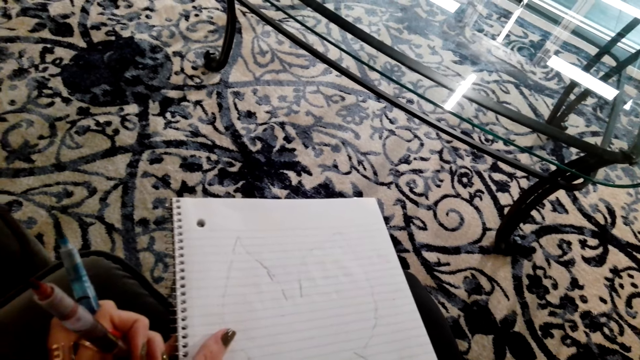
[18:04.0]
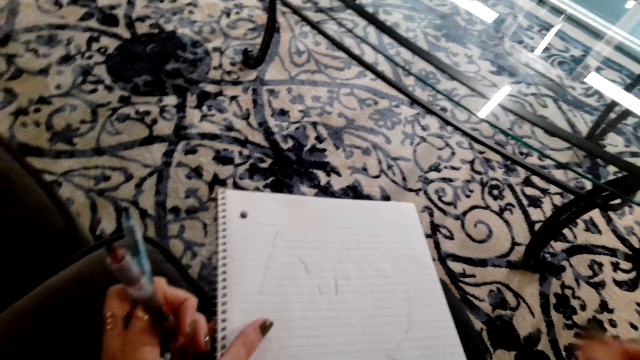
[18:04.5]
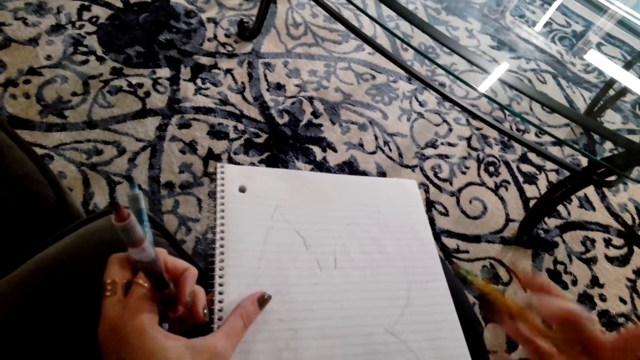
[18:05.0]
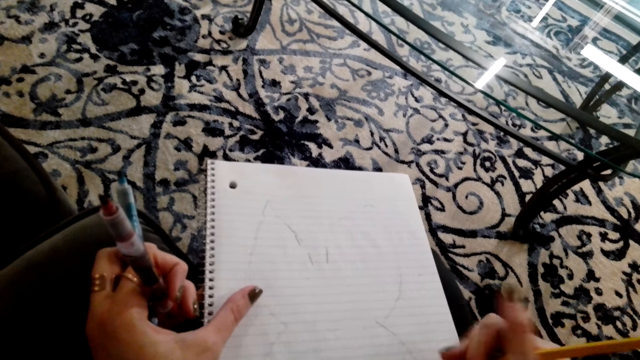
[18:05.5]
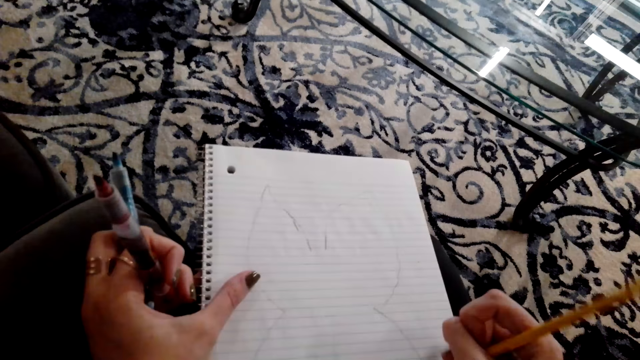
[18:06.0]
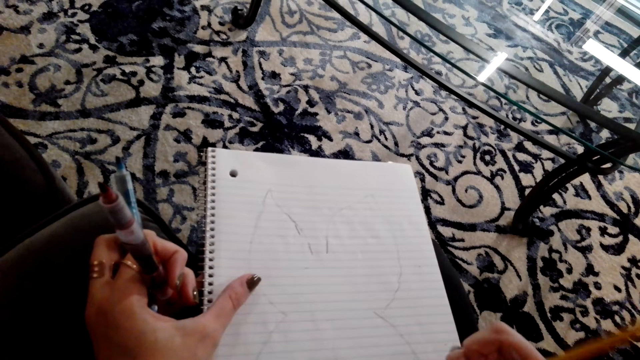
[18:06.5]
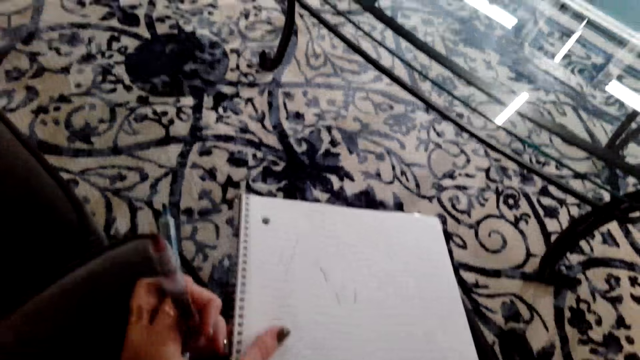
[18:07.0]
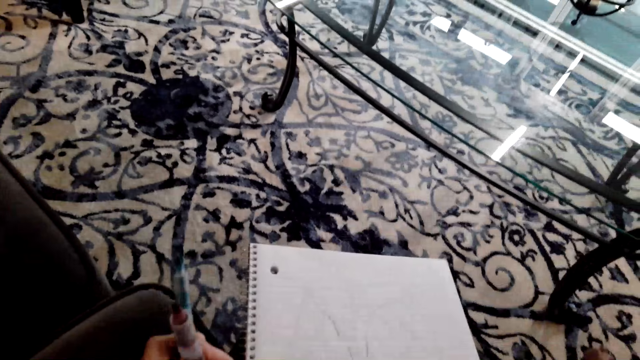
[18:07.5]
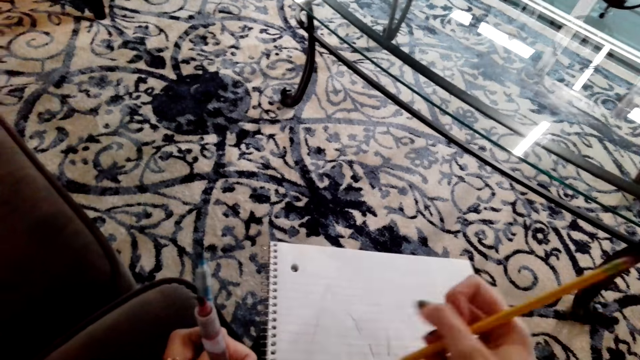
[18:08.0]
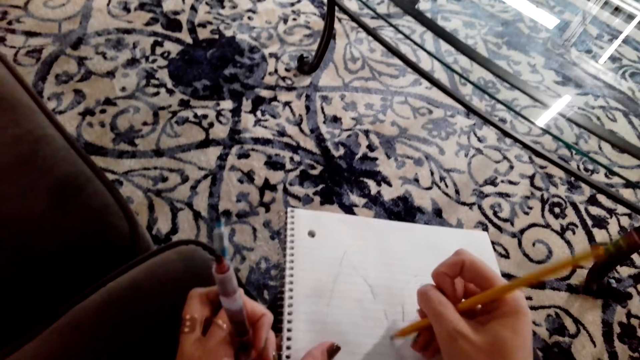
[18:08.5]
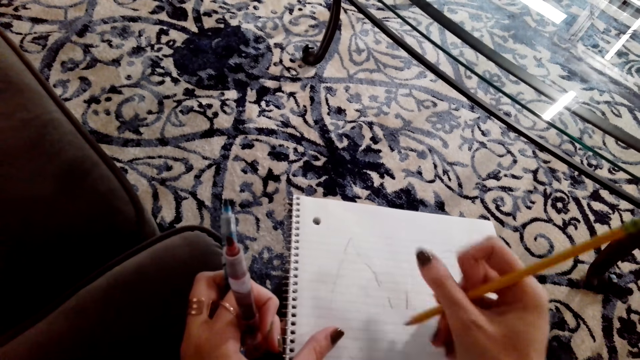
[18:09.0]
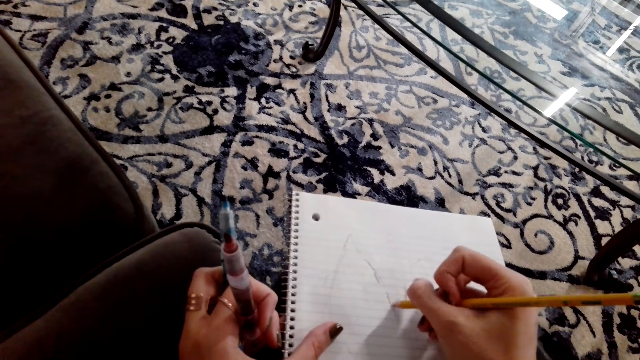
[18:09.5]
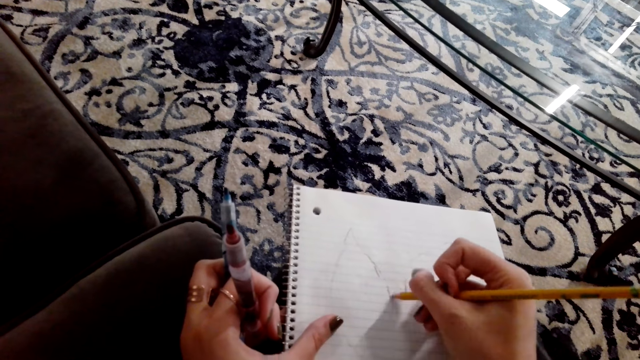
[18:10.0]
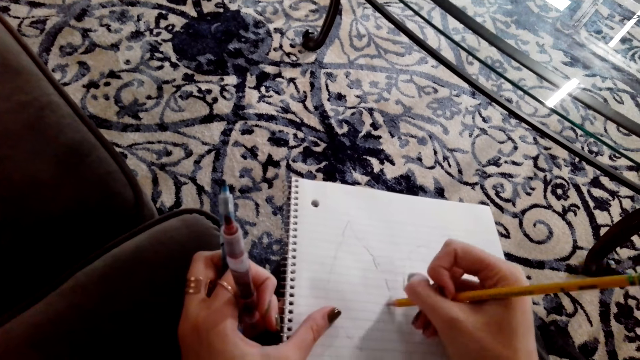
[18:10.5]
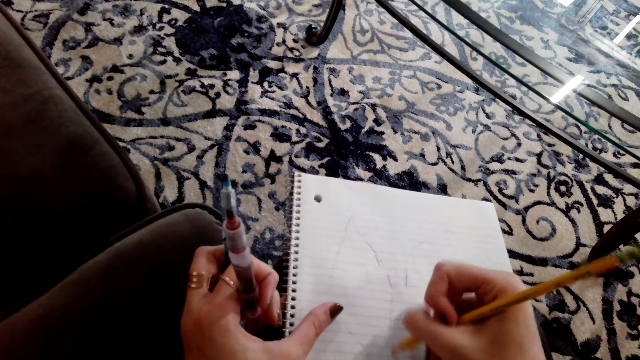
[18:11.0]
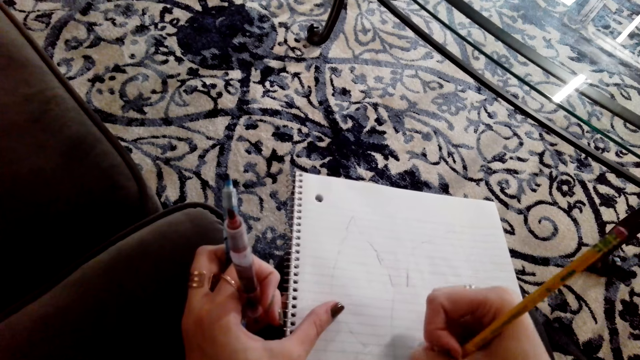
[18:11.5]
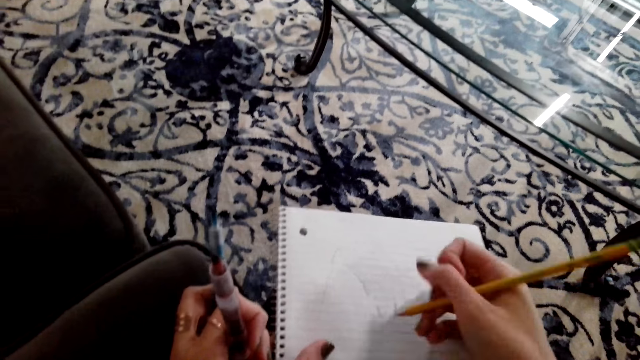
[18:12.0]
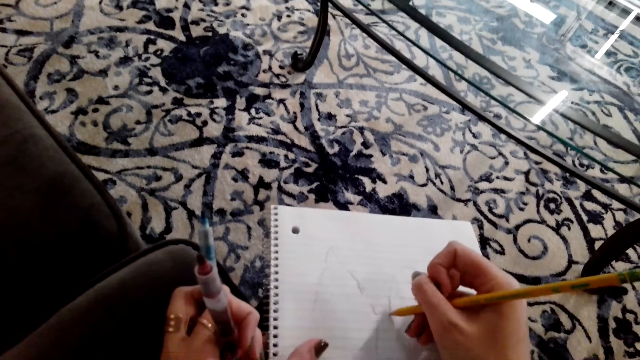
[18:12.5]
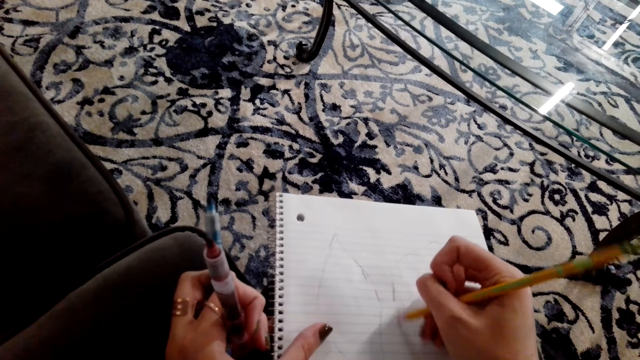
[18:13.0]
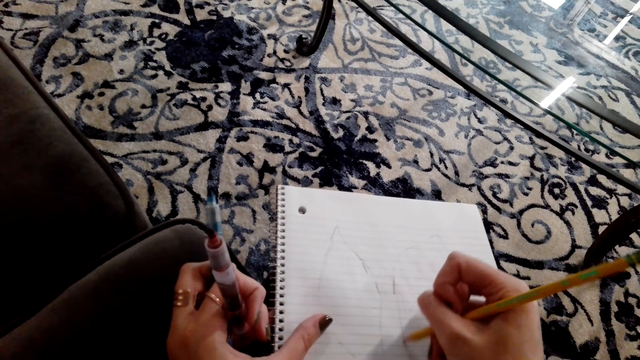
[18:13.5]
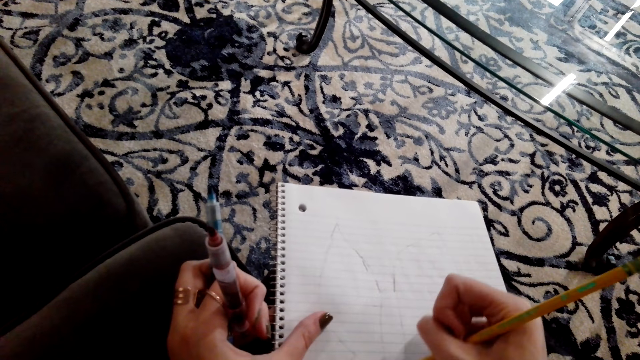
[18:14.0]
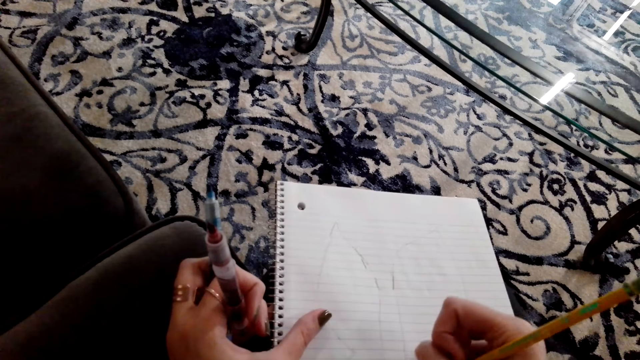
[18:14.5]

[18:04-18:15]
The camera wearer rubs the drawing on the piece of paper with a pencil rubber. They draw on the piece of paper on the table with a pencil.

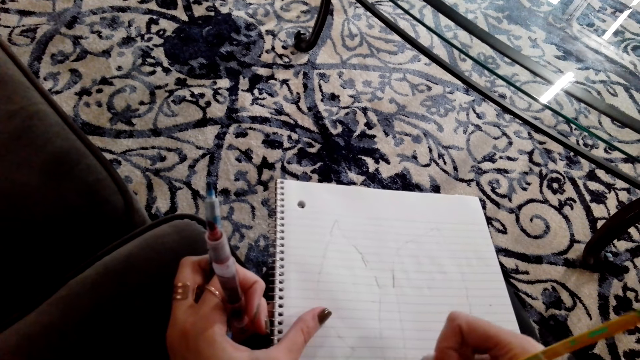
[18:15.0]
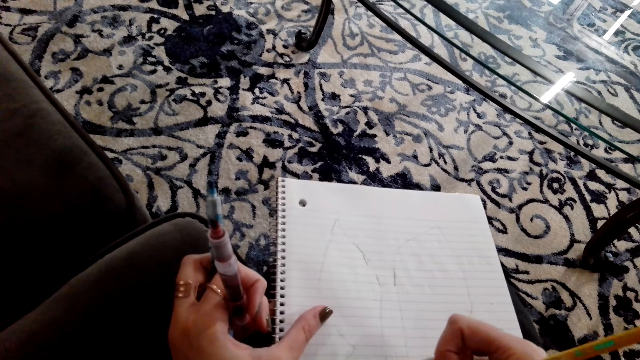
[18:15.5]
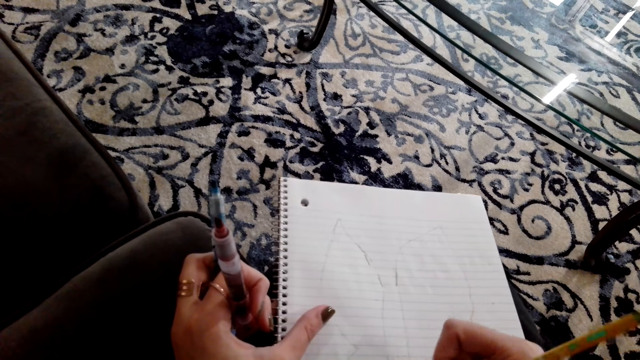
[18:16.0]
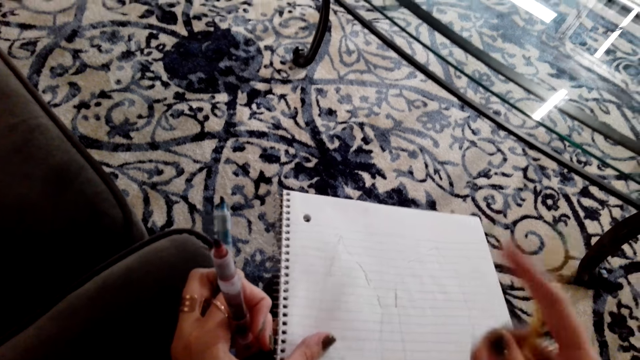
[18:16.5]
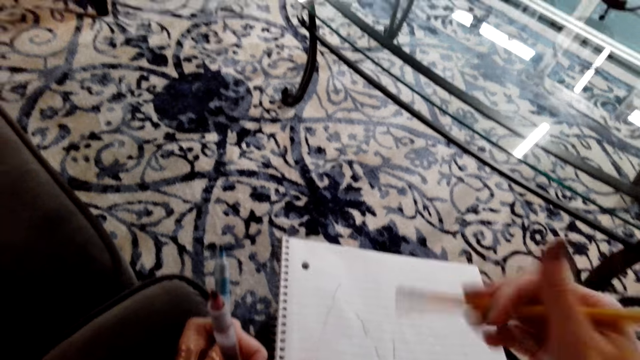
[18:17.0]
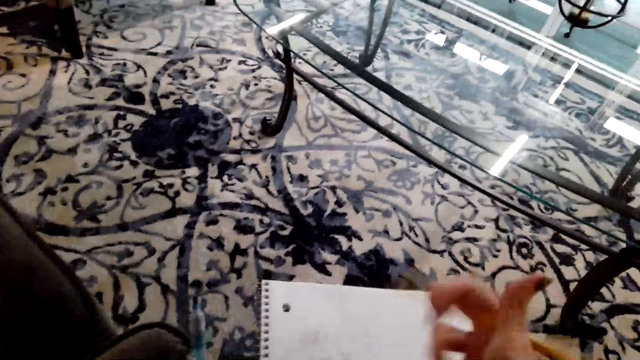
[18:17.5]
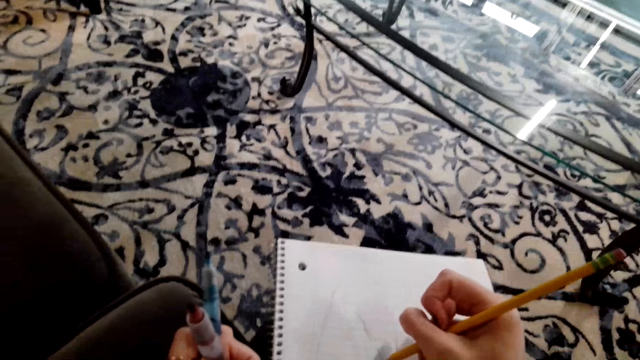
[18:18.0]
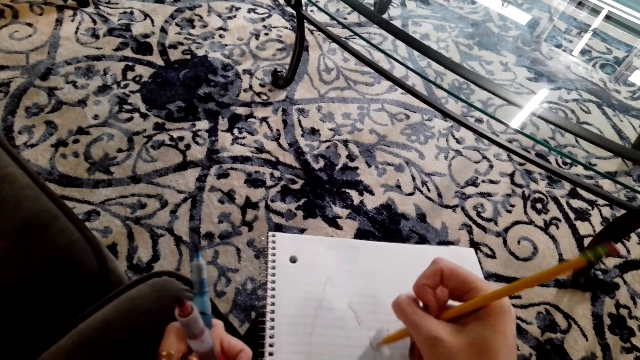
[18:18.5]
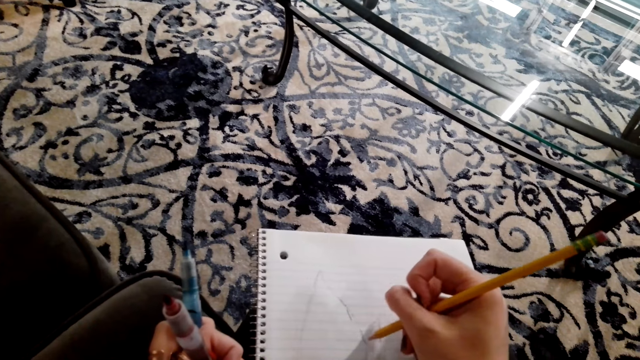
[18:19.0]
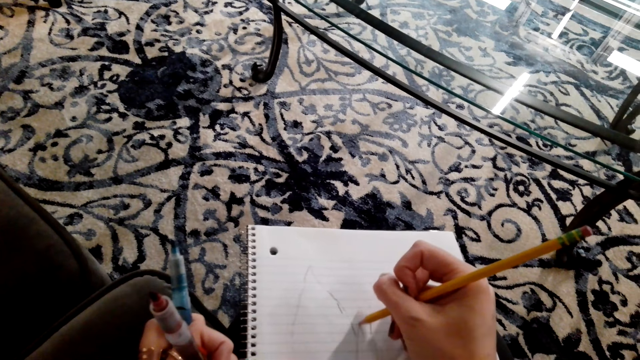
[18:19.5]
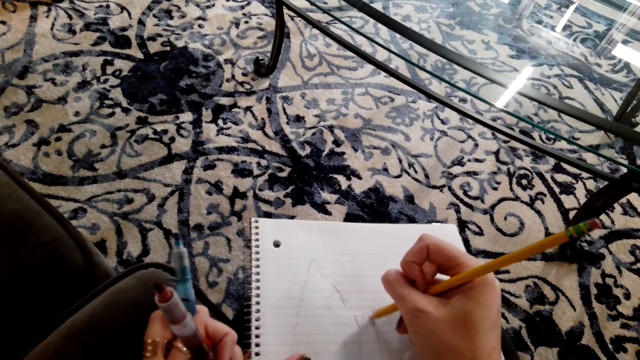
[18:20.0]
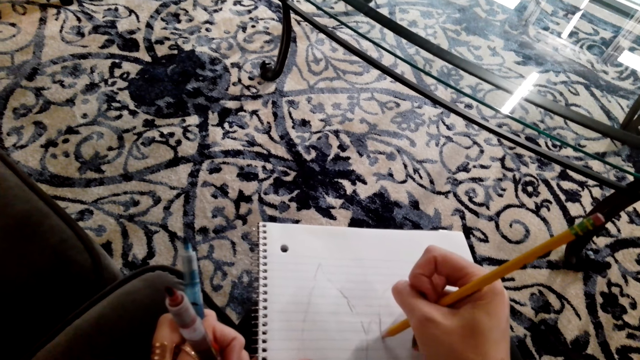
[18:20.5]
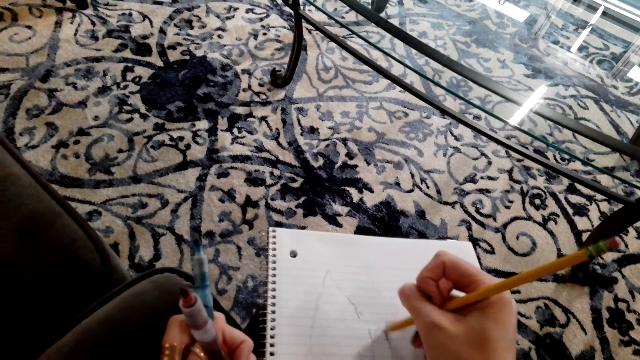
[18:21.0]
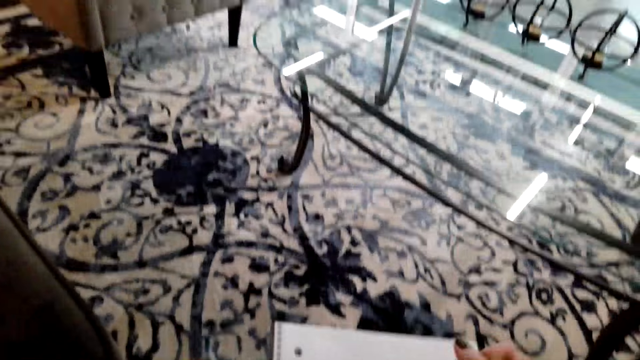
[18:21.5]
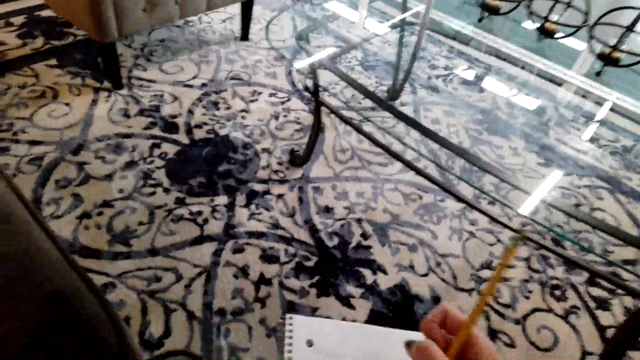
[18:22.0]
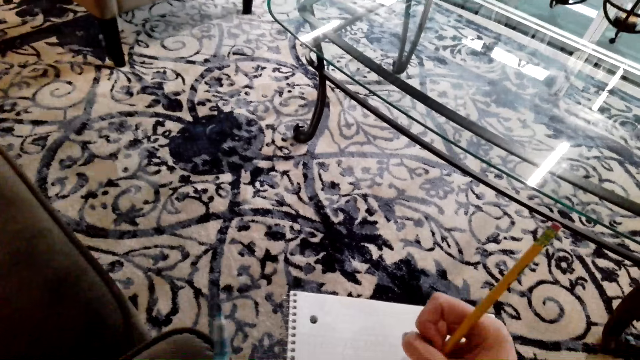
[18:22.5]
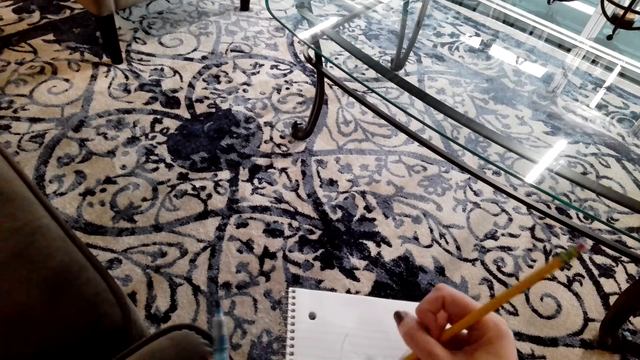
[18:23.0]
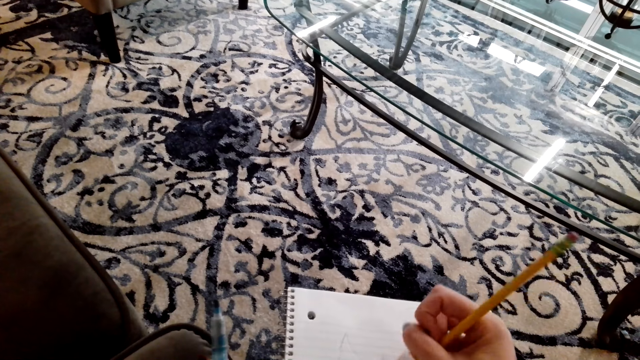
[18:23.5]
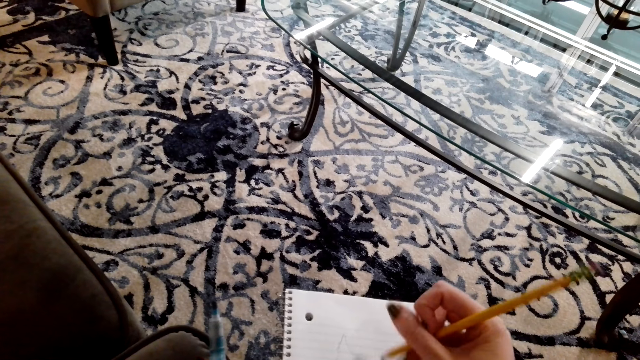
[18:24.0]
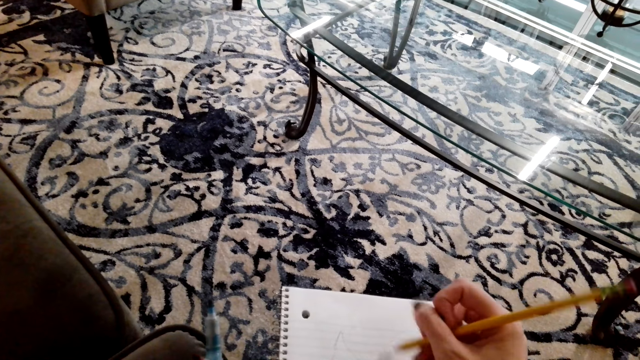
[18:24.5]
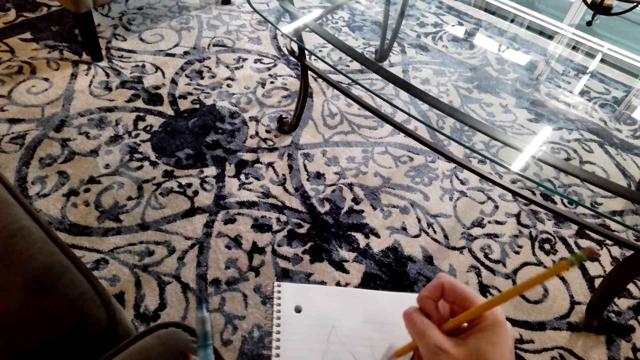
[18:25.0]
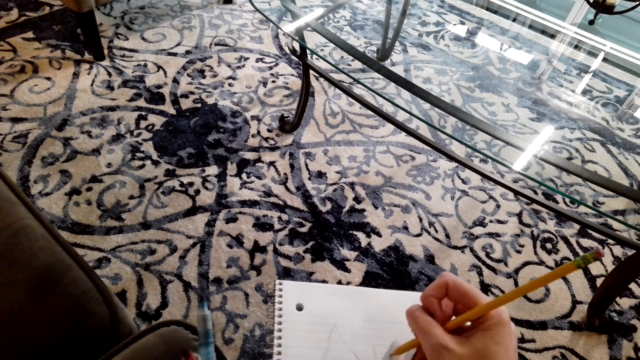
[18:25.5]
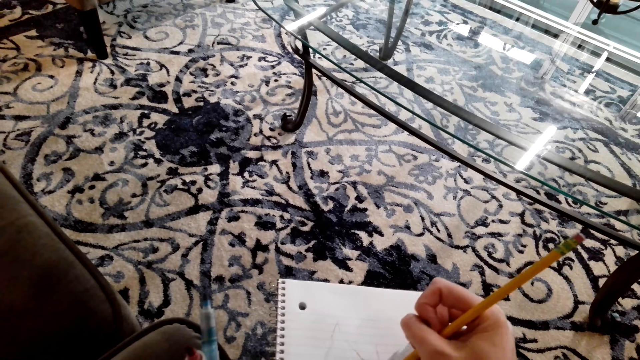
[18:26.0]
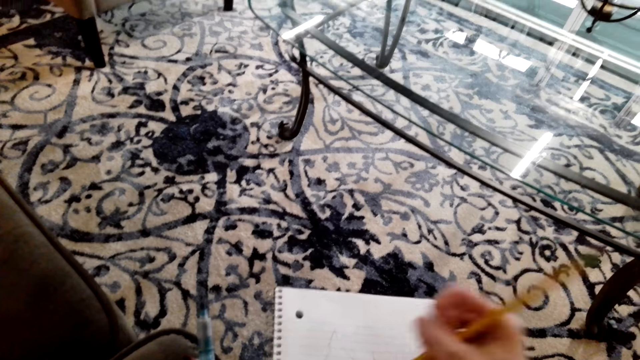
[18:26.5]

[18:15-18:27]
The camera wearer moves the pen. They draw the picture on the book.
